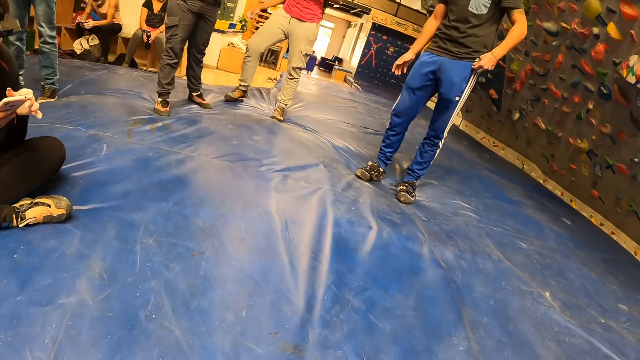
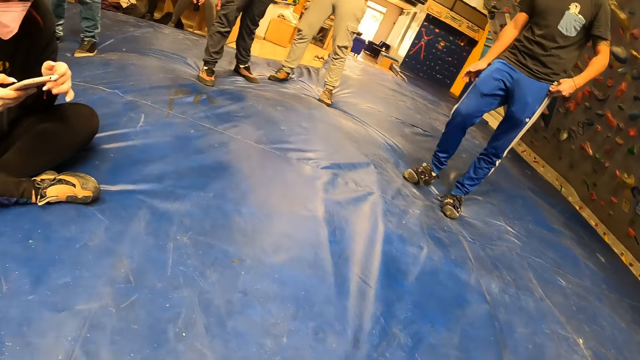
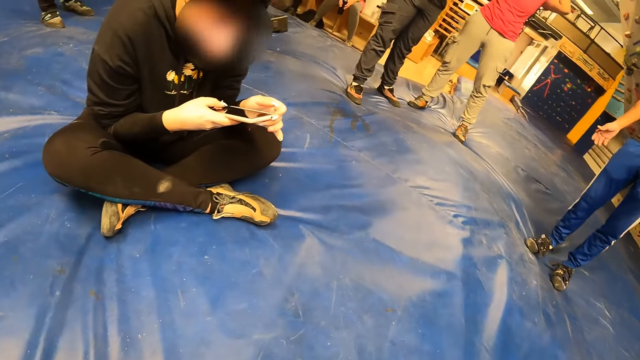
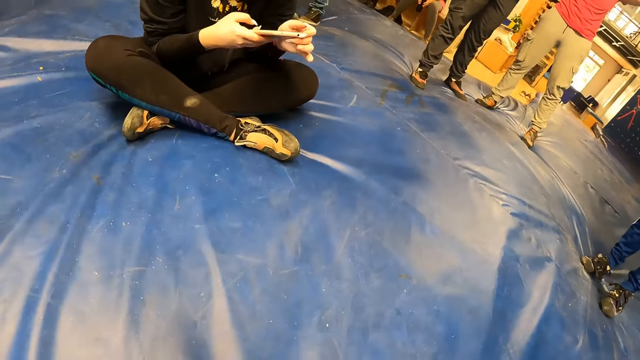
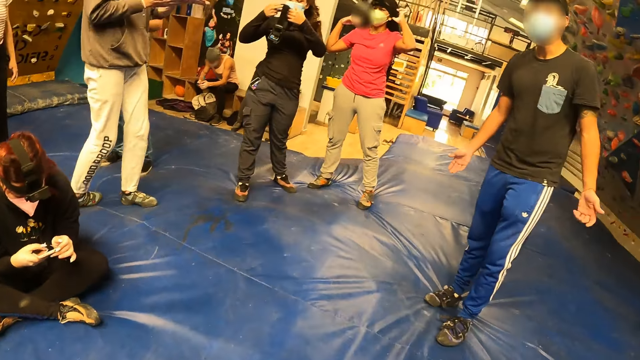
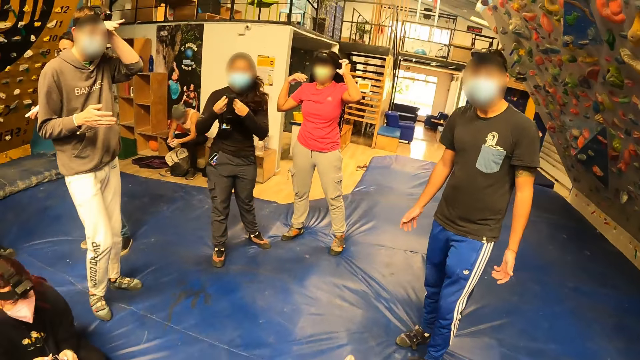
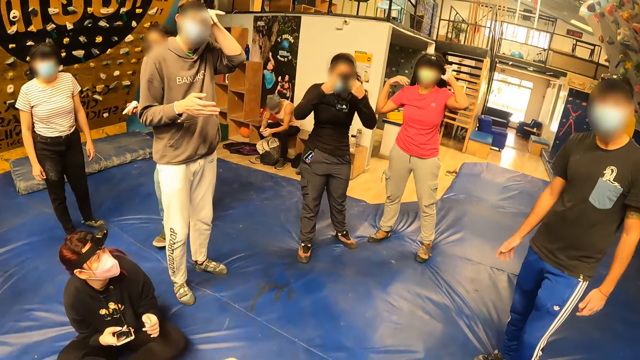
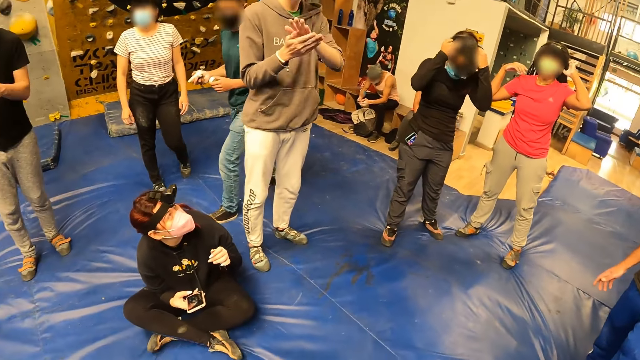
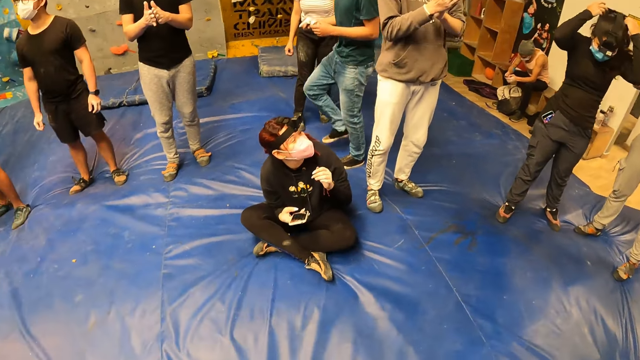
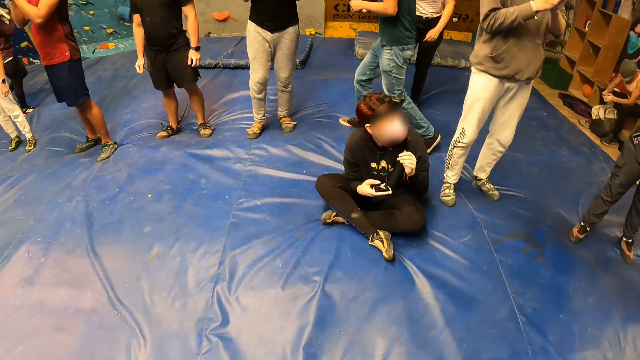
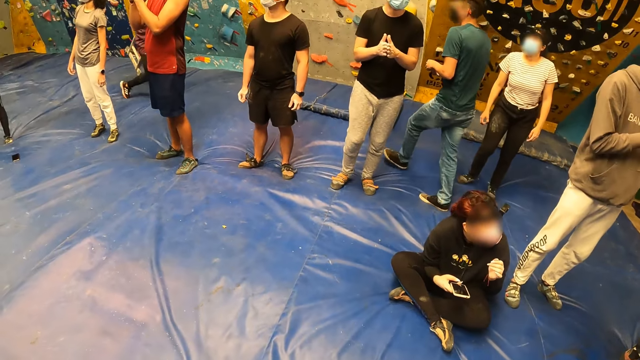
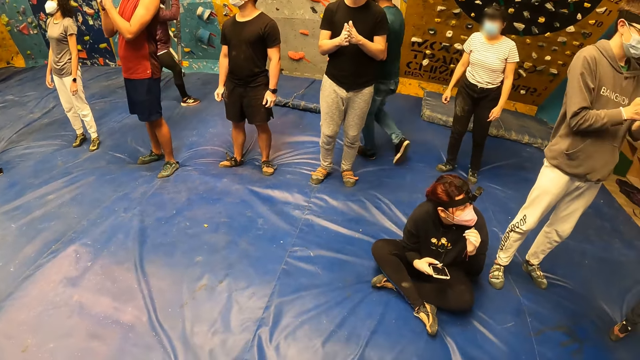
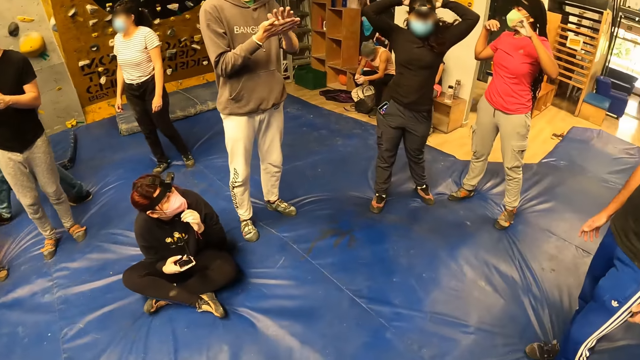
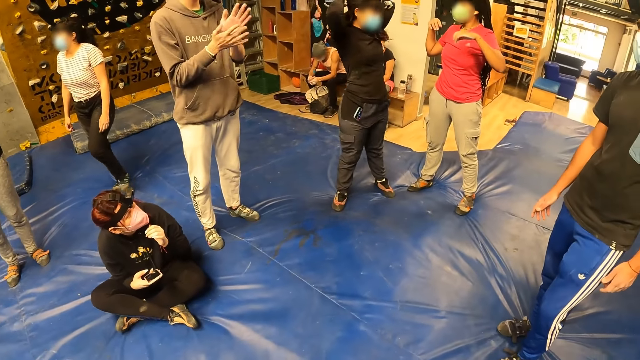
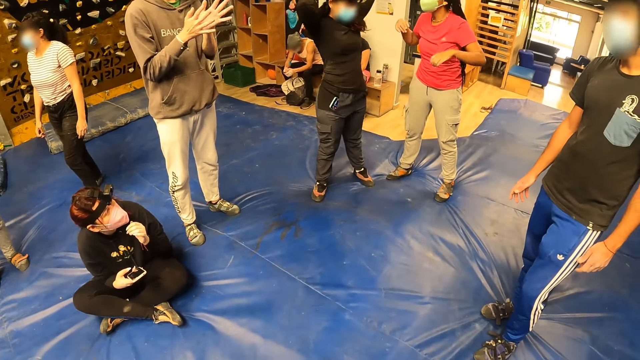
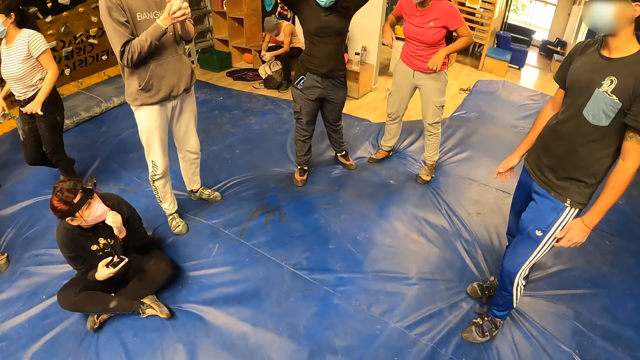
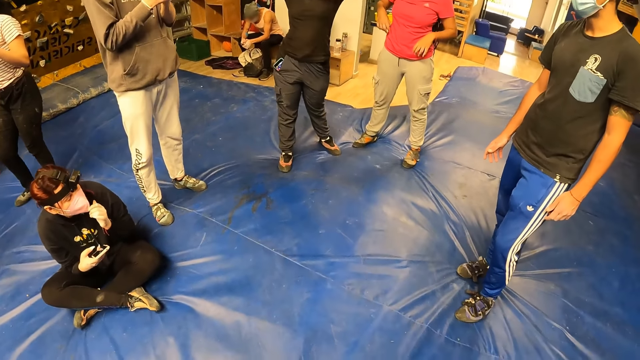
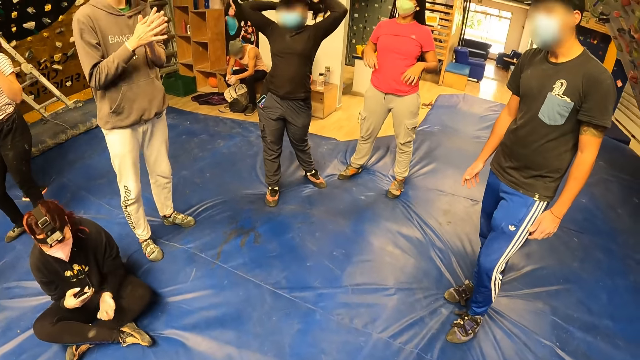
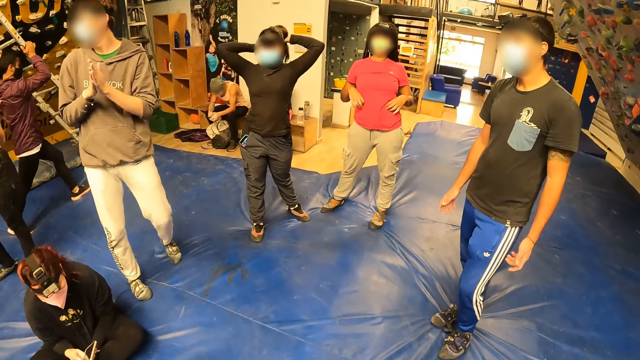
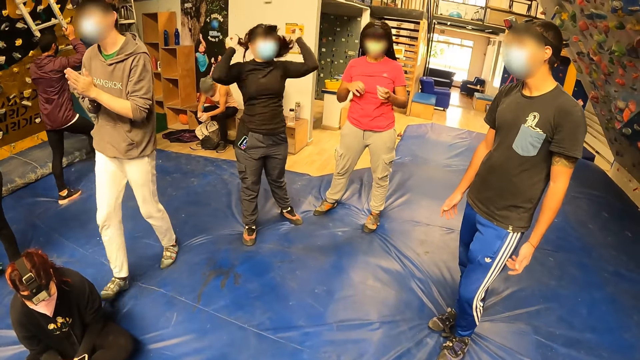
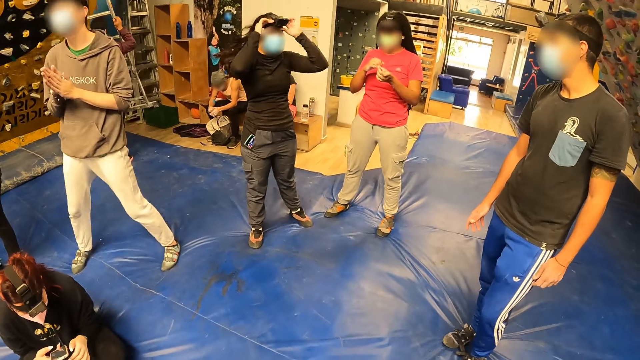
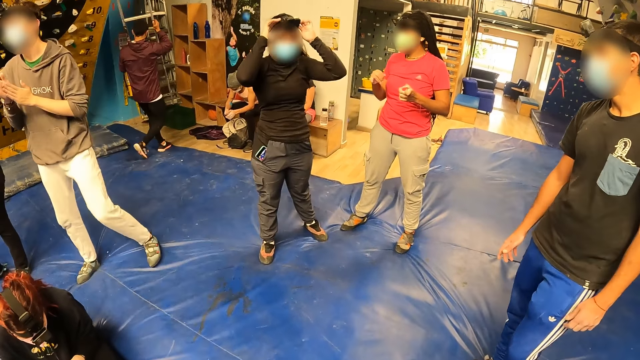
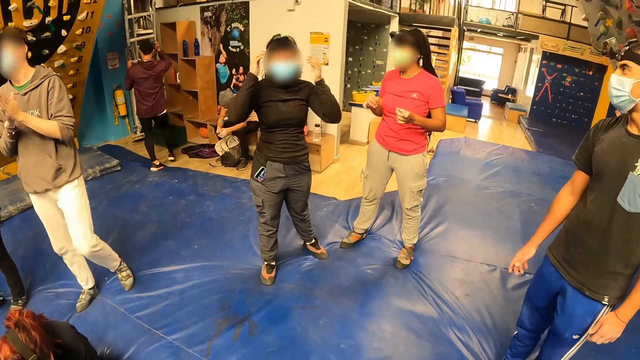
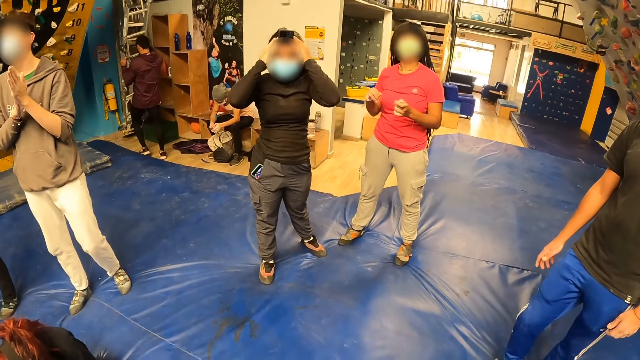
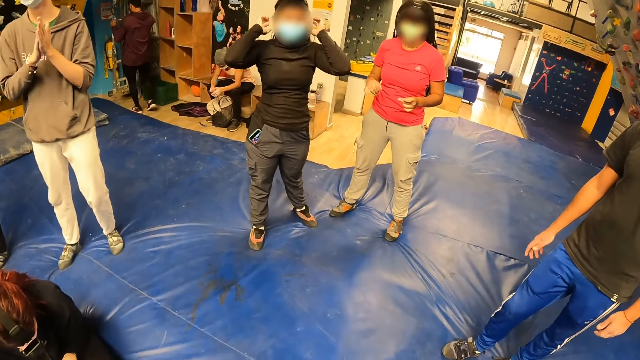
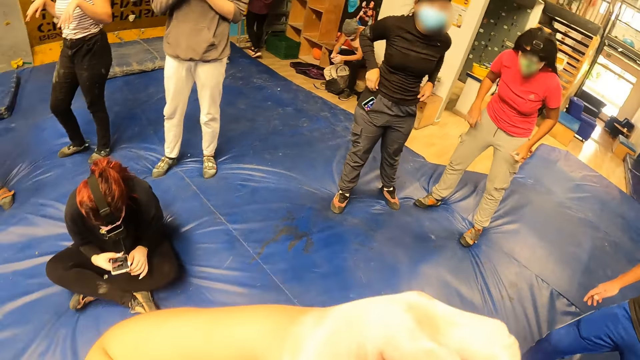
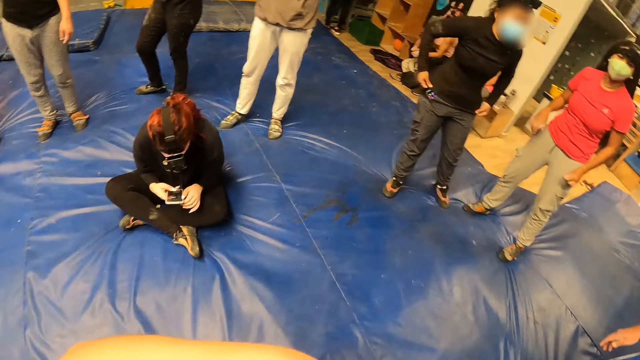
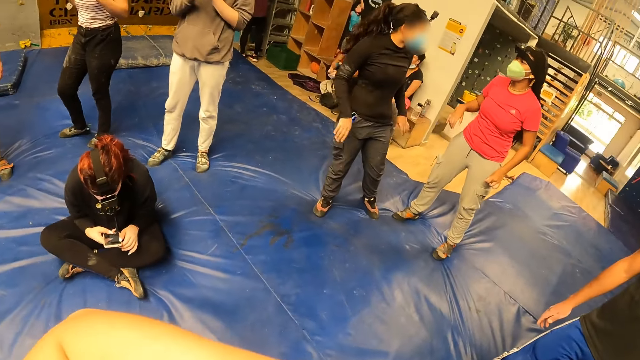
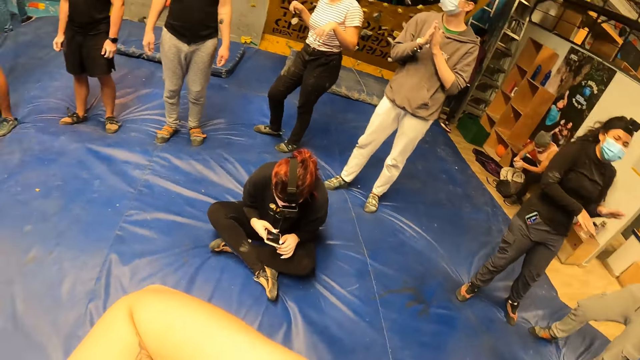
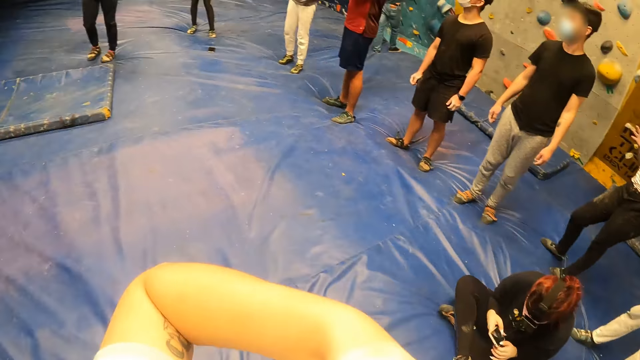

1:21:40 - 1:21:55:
The camera wearer stands from the crash pad. The woman wears the head camera on her head with both hands. A man rubs both hands together. The man claps both hands. Another man carries a ladder towards a shelf with both hands. The first man rubs both hands together. The woman adjusts her hair with both hands. The camera wearer raises her left hand.

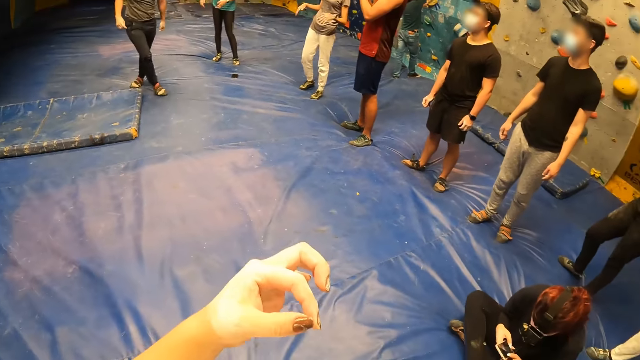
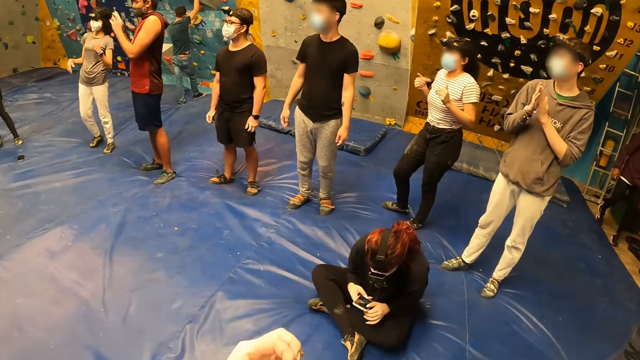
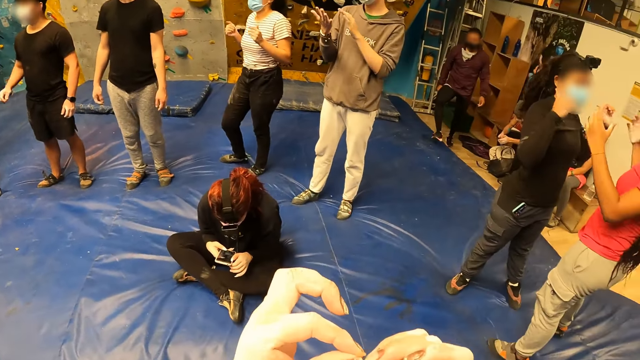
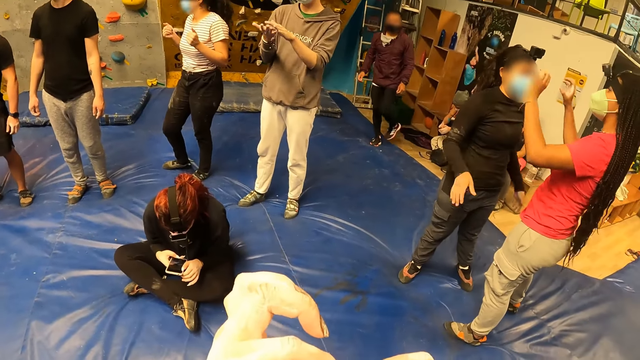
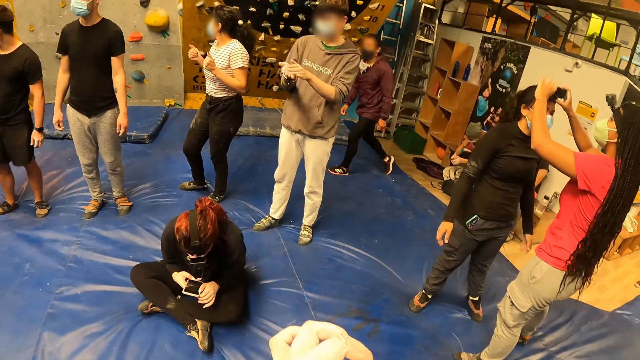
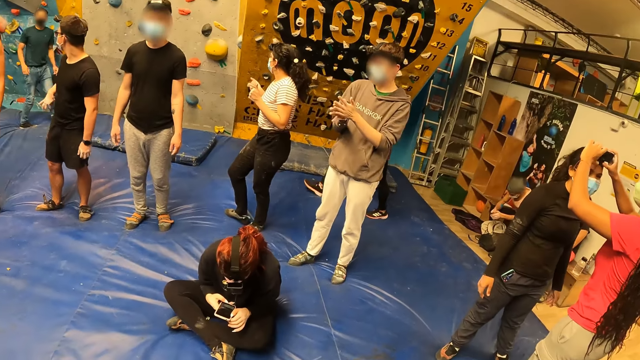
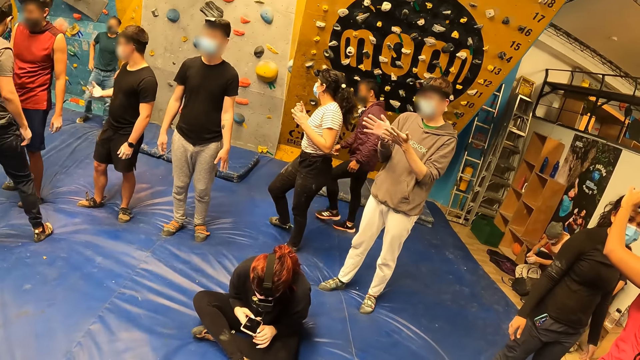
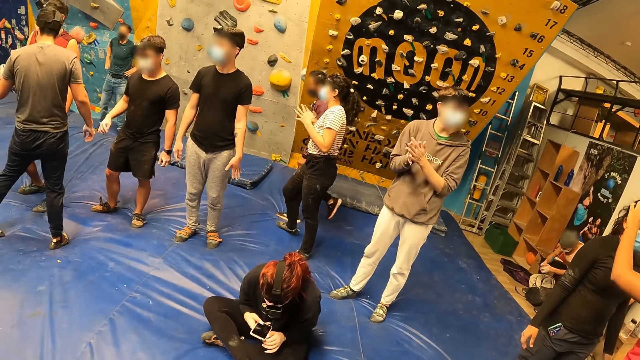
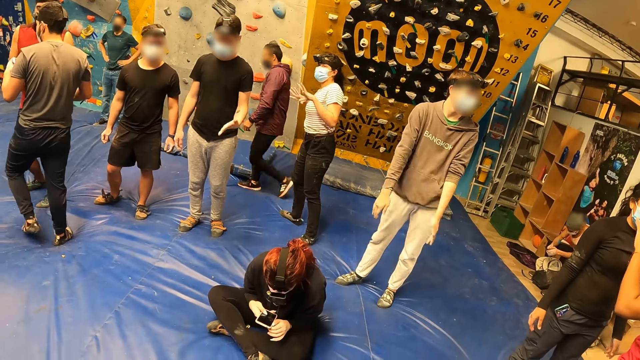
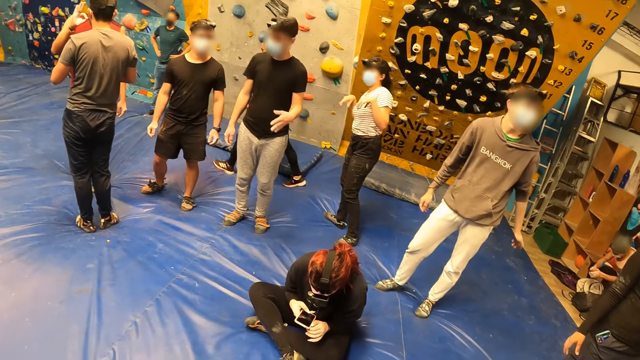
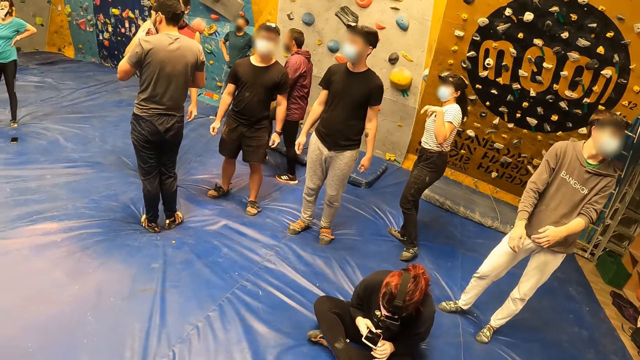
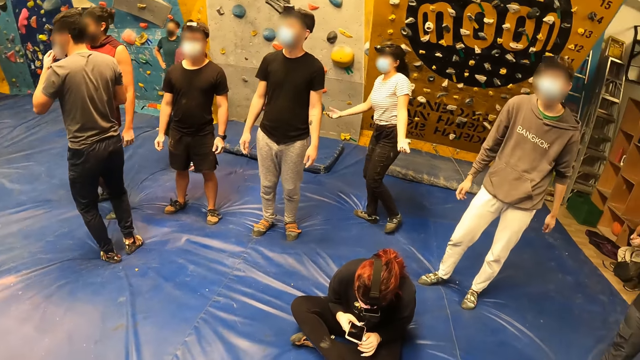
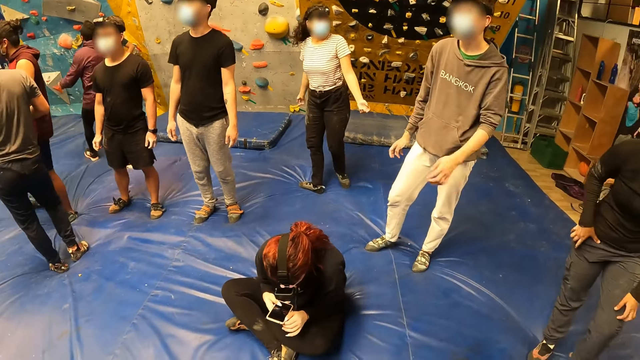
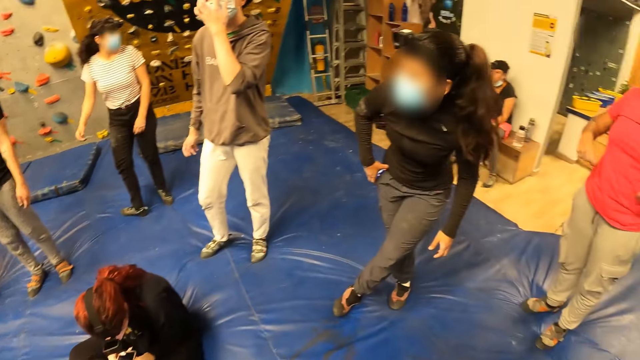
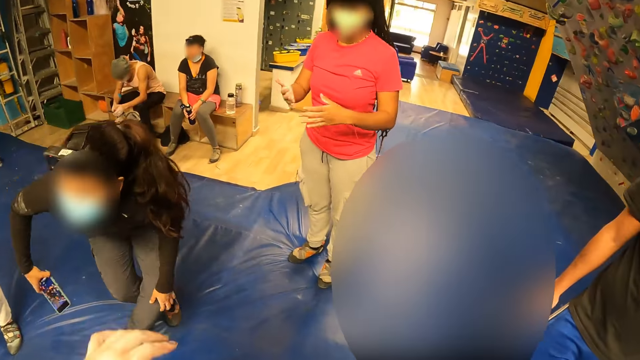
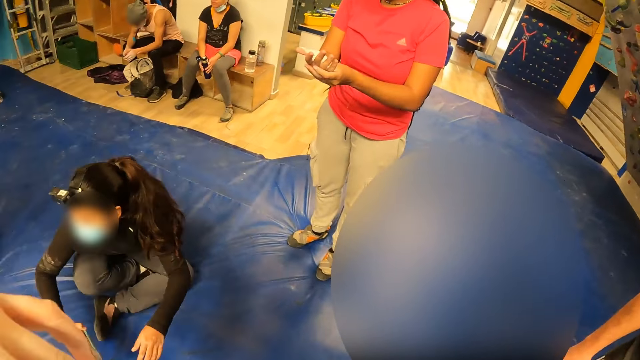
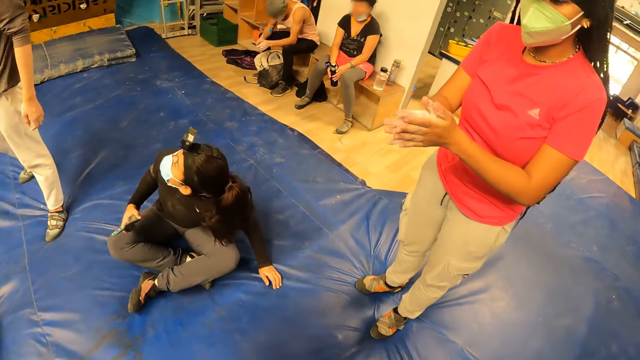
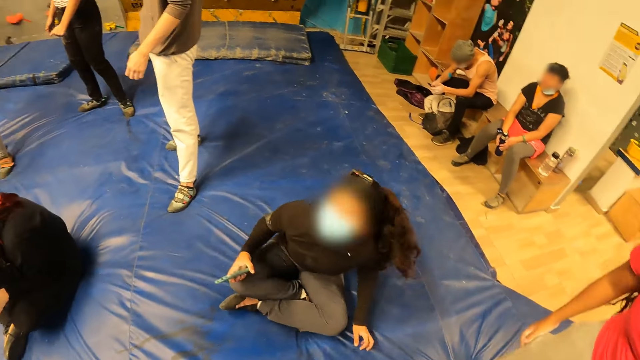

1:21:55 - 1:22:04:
The camera wearer joins both hands together. The woman adjusts the head camera on the head of another woman with both hands. The man claps both hands. The other woman sits on the crash pad.
